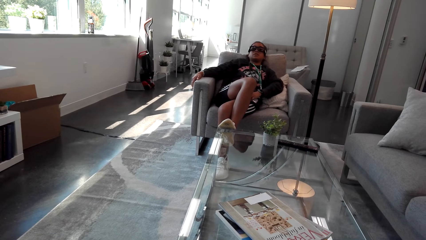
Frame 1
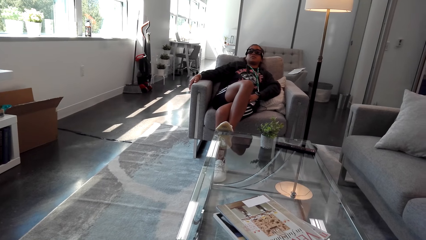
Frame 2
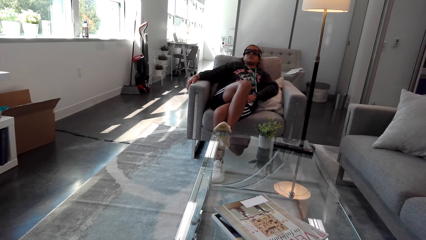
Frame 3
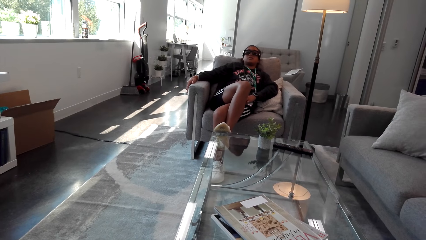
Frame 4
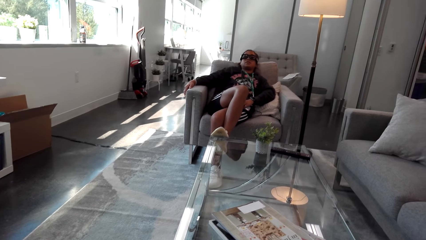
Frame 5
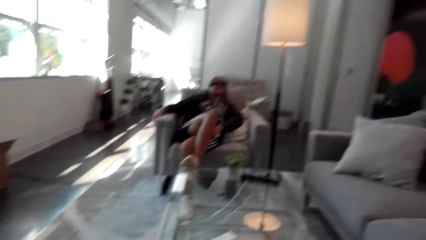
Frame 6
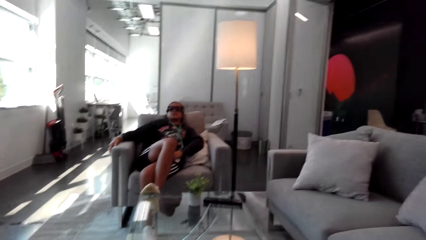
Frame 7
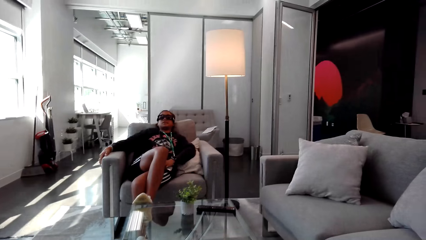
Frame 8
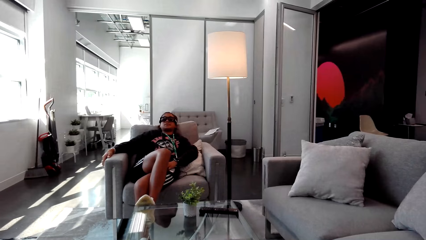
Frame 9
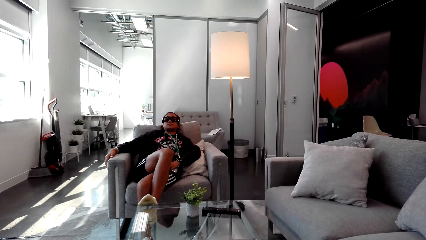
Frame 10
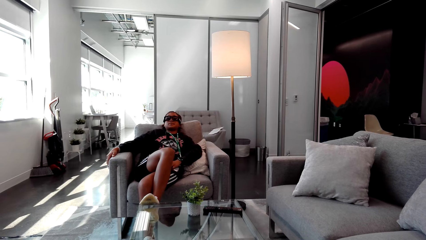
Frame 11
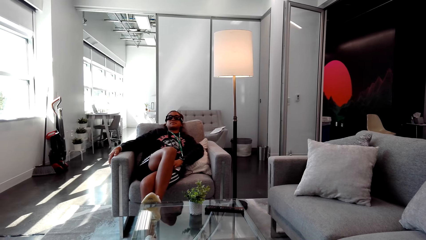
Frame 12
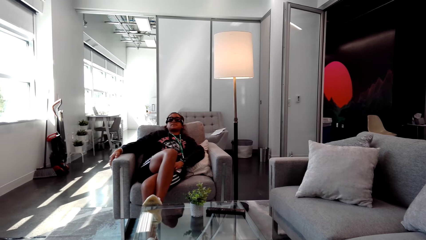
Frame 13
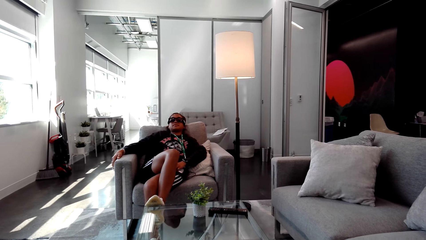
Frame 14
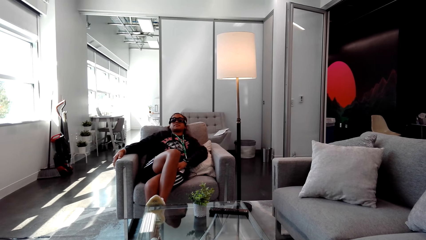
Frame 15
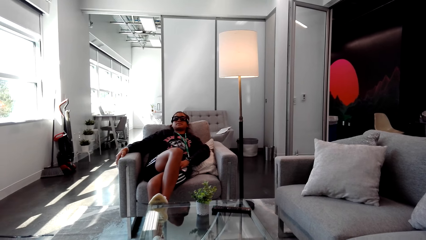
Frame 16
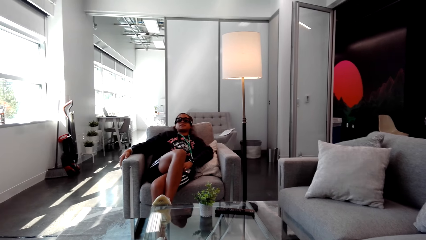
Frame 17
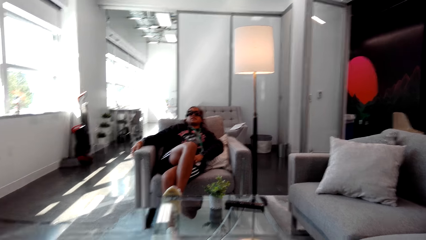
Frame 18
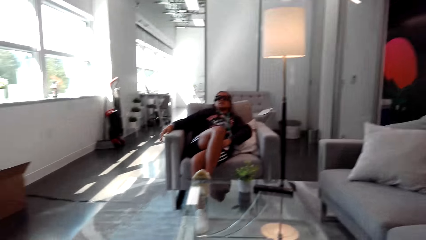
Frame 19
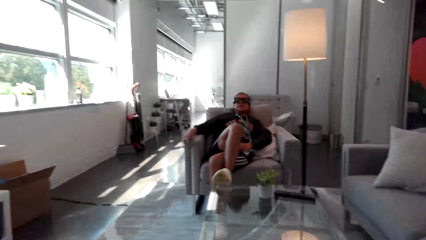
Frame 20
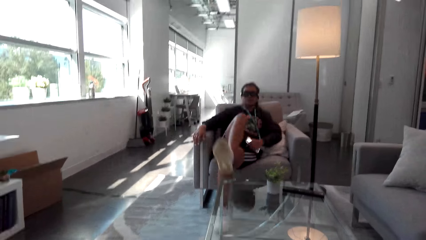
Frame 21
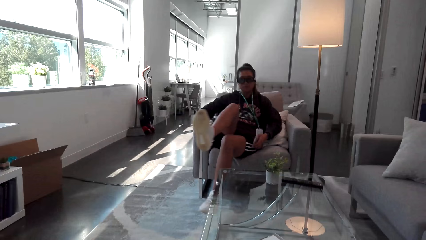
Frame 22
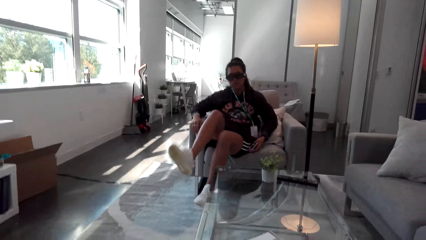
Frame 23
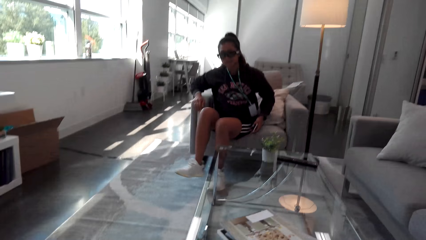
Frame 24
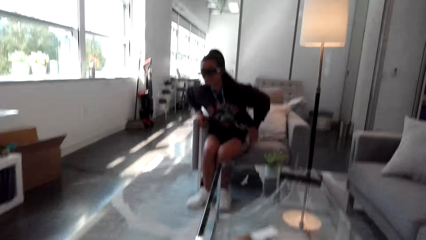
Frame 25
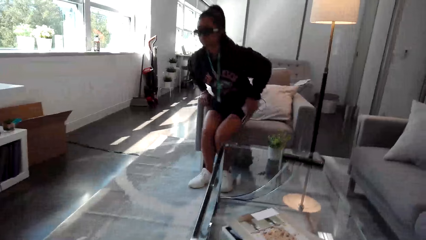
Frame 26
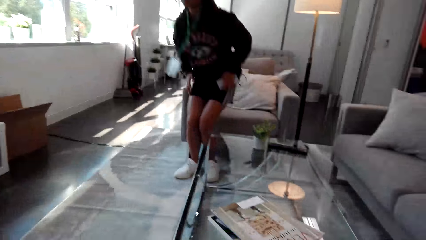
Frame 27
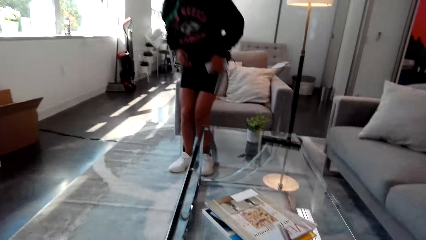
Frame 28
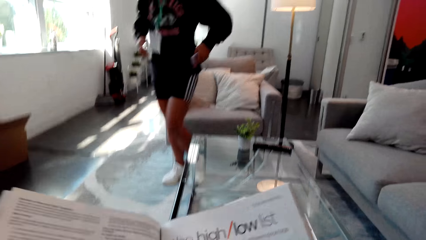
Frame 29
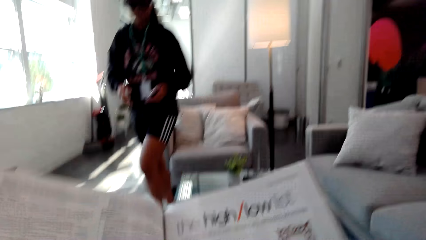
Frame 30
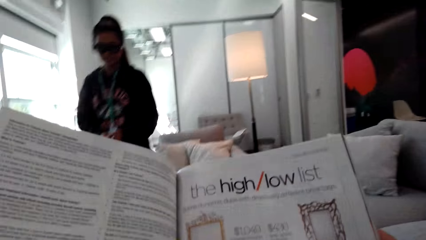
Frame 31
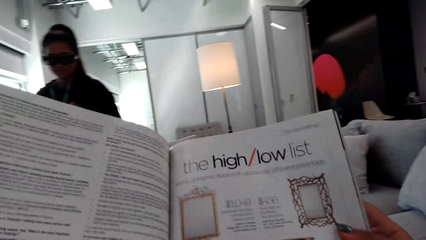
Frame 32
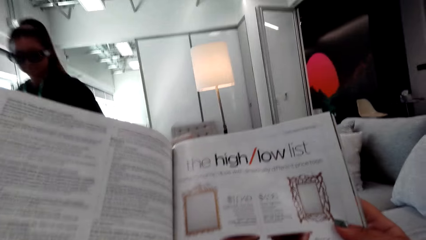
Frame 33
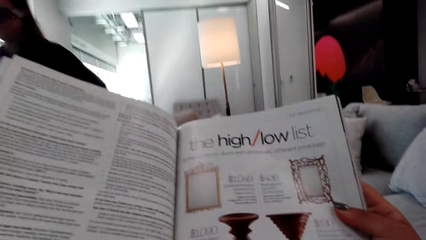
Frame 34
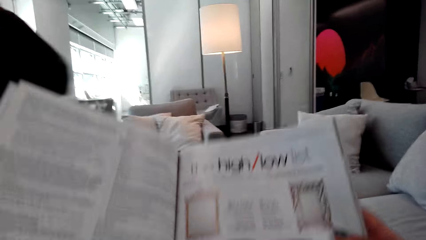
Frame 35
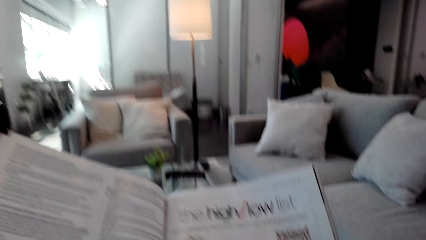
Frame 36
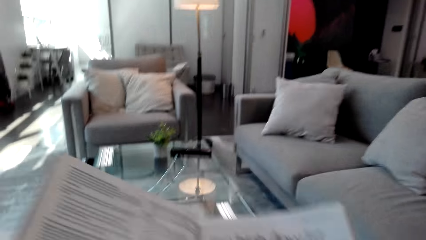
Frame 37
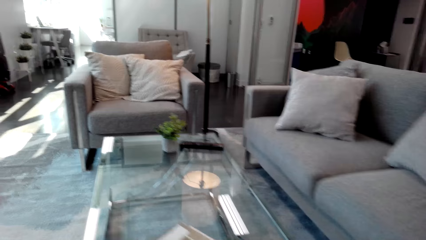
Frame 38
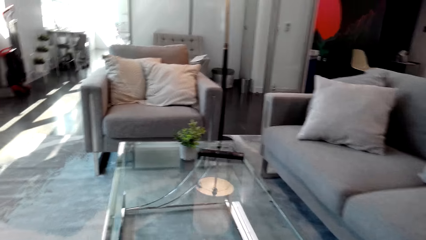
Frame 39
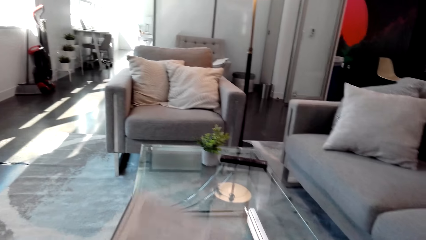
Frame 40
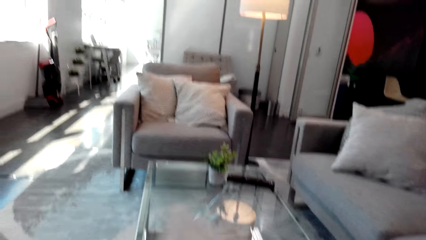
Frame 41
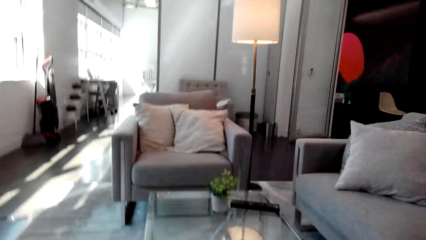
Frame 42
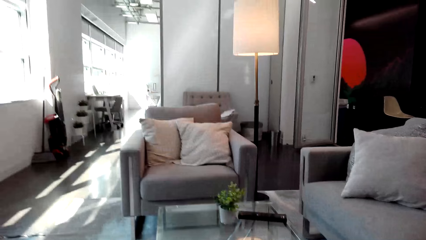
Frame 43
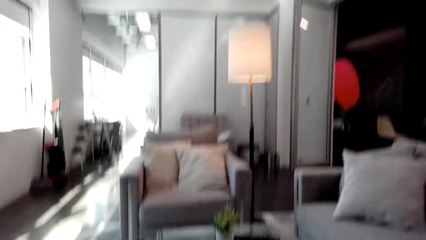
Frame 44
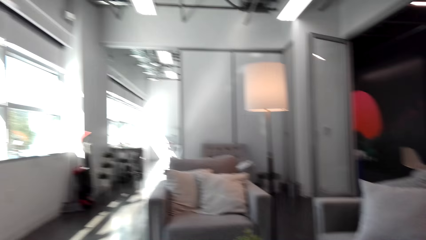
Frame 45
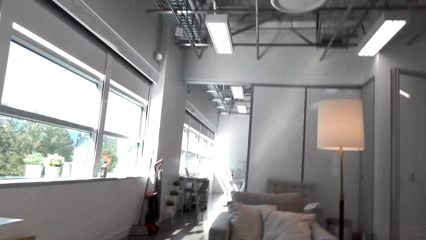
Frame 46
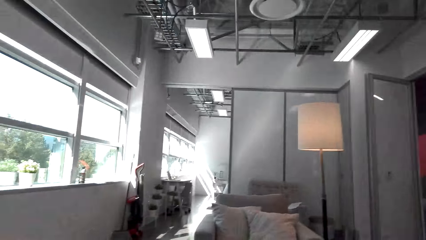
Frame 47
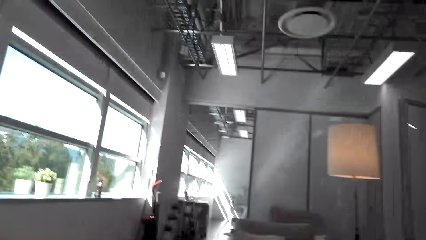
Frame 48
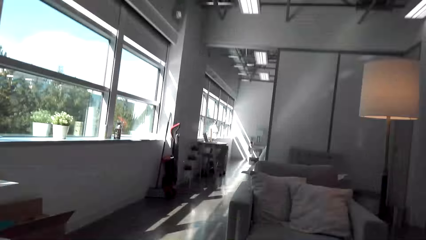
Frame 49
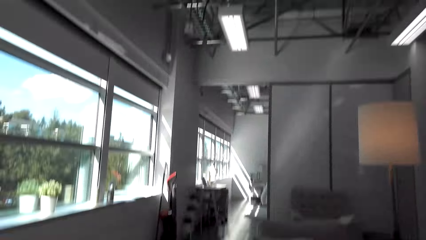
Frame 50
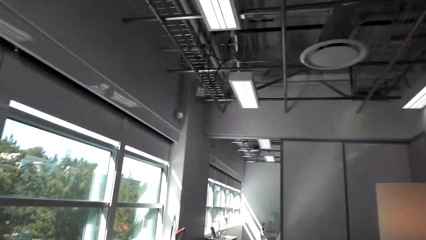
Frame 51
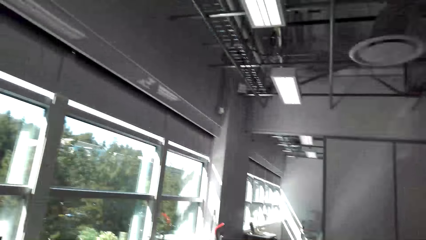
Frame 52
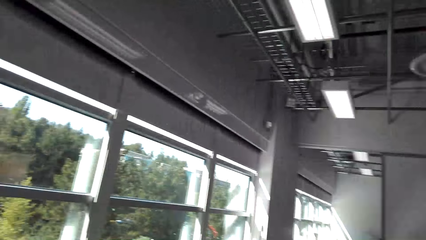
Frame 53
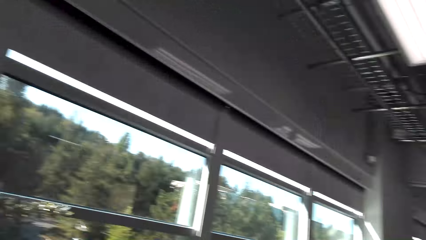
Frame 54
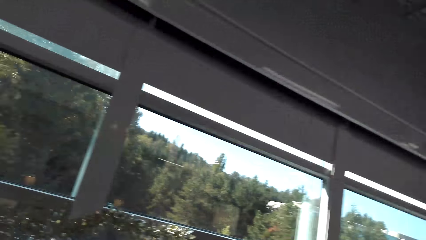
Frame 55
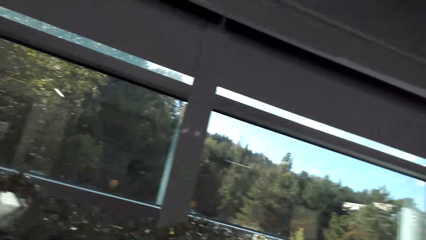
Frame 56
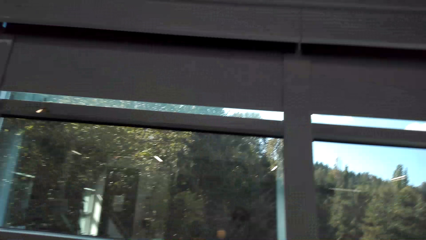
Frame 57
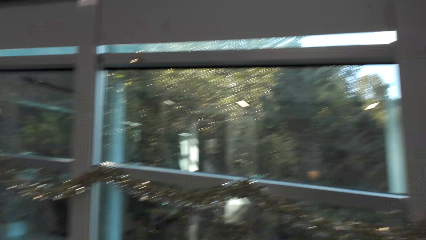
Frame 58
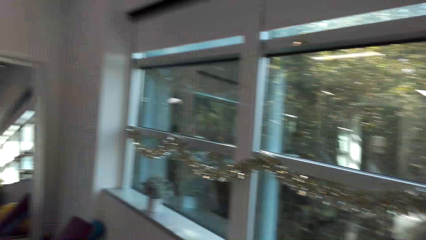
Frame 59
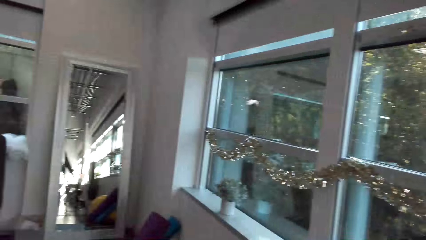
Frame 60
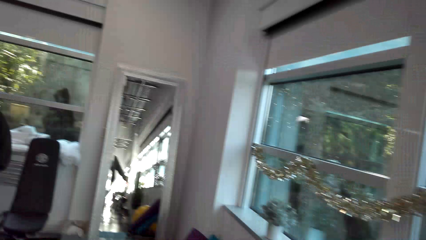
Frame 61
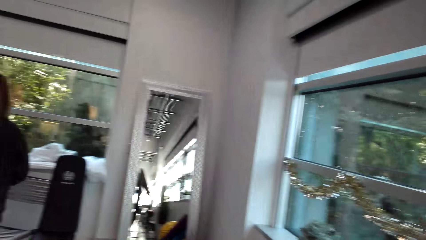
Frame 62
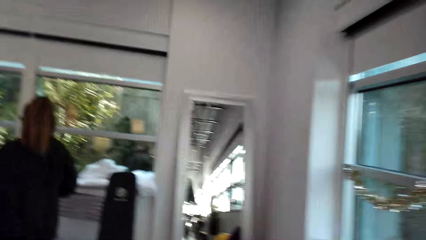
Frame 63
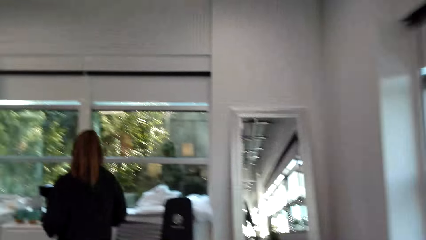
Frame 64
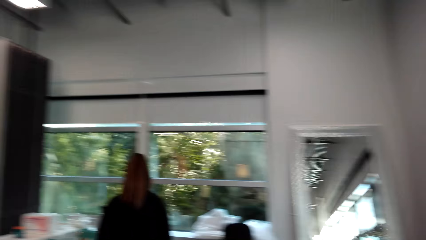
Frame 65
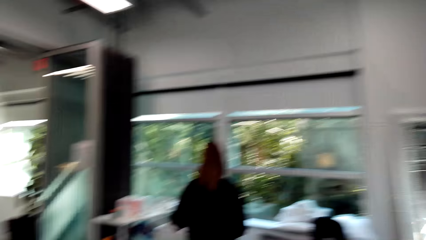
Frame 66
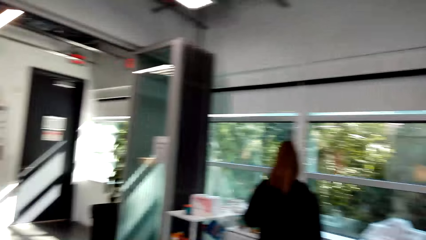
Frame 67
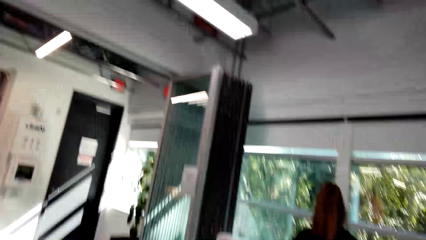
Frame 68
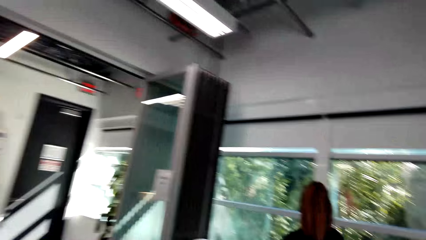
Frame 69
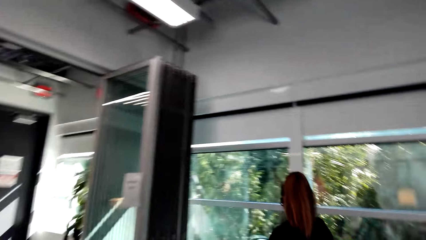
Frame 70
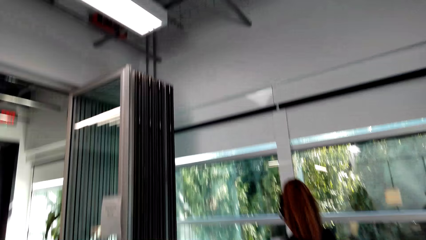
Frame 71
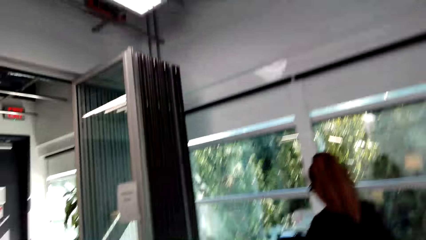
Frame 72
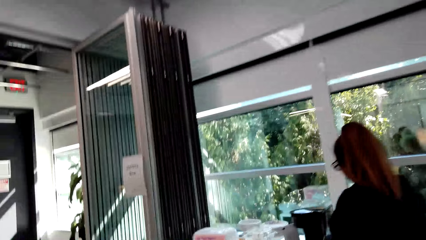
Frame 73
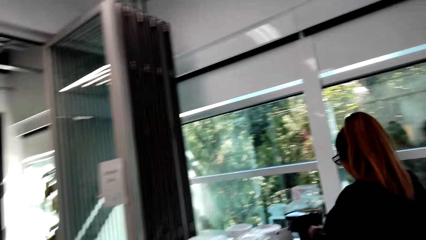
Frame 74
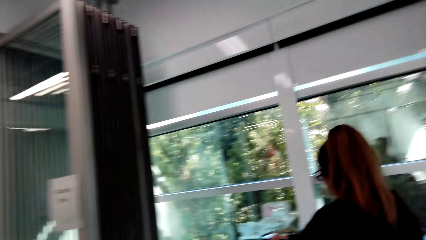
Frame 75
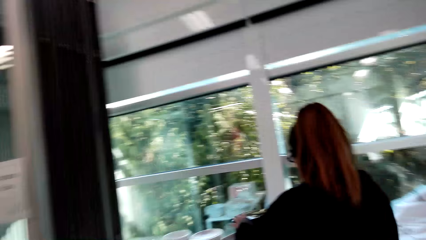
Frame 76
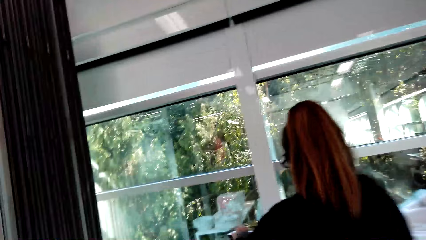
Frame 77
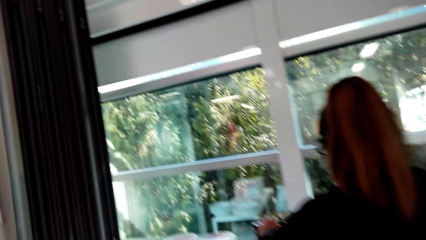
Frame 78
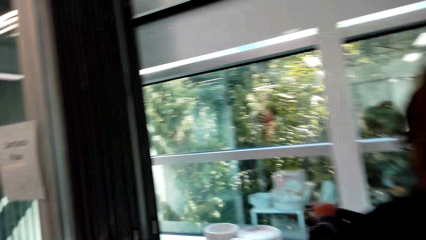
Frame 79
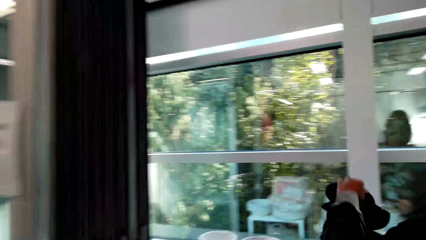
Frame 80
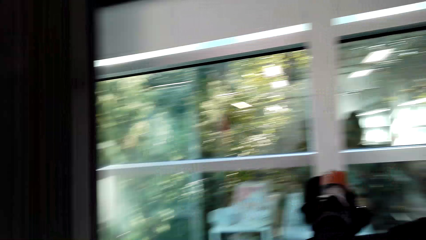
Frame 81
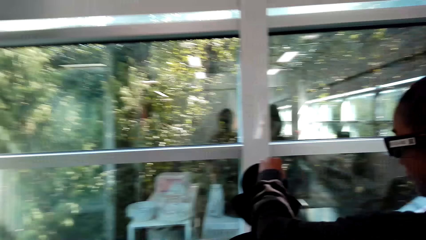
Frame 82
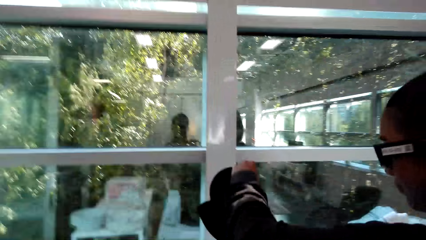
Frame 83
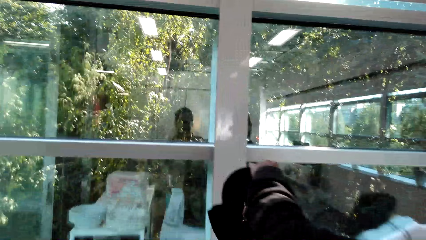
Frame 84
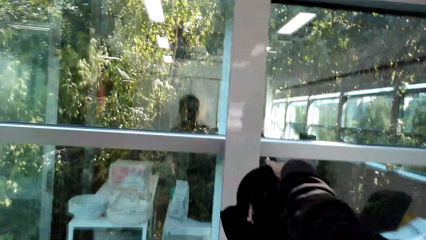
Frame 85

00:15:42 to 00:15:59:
The camera wearer looks at a woman. They read a book. The woman raises up from a seat. A woman walks in the house. The camera wearer holds up the book. They read the book. They lower the book. They put the magazine on the table. They look around. They move towards a door in the house. They converse with the woman. They look around. They converse with the woman. They look around. They move towards the woman. The woman holds the coffee maker. The woman touches the coffee maker.
